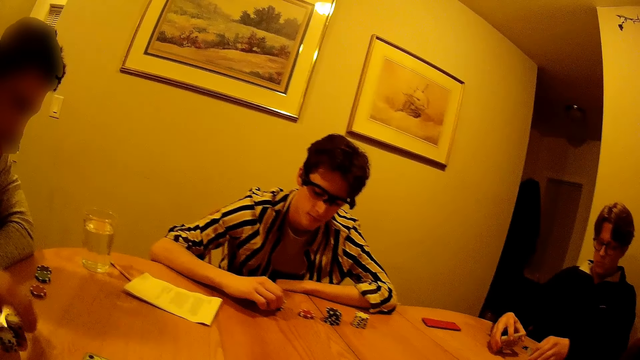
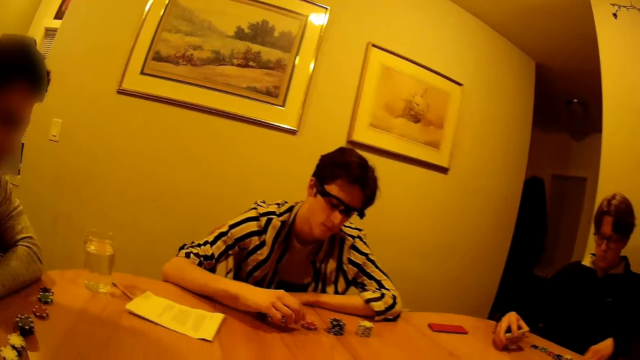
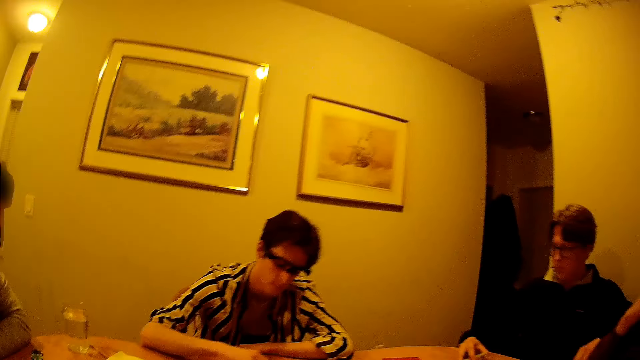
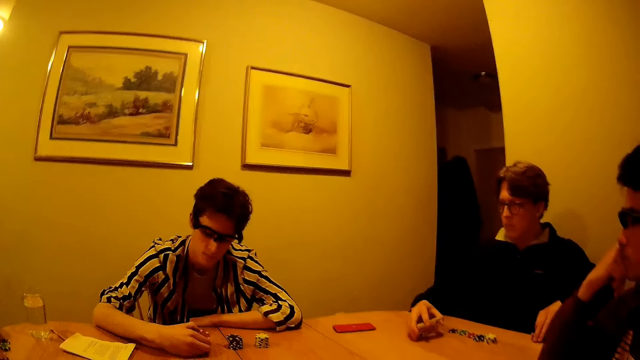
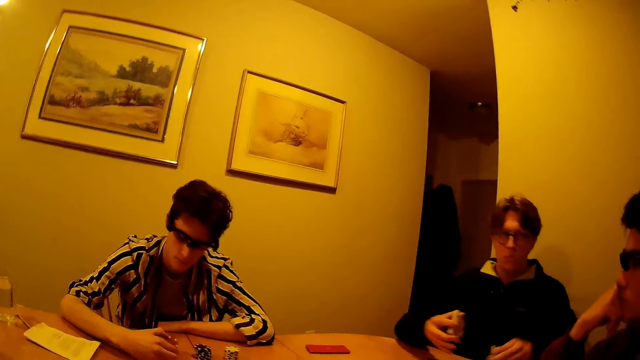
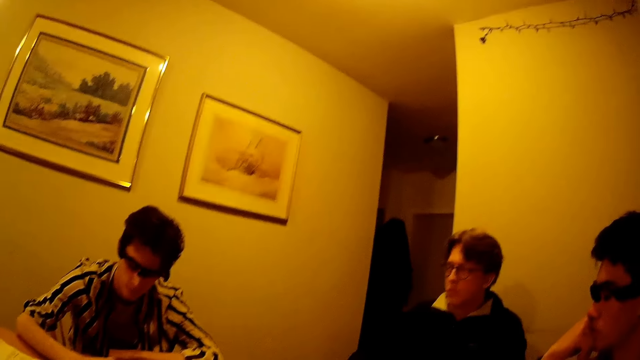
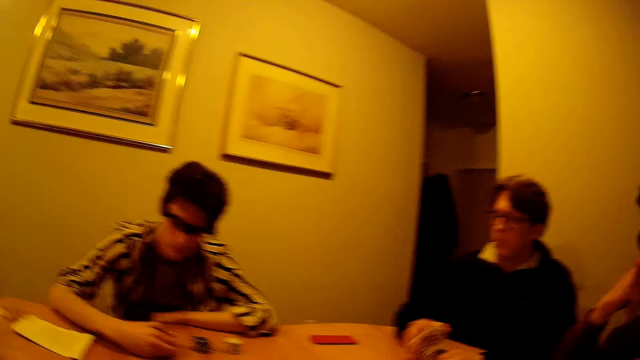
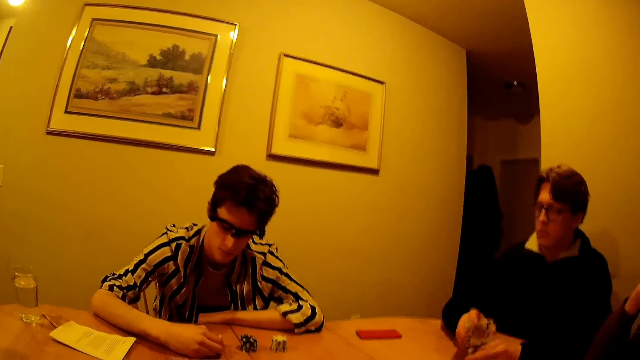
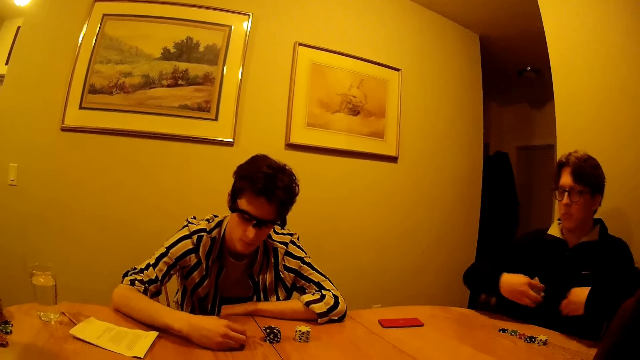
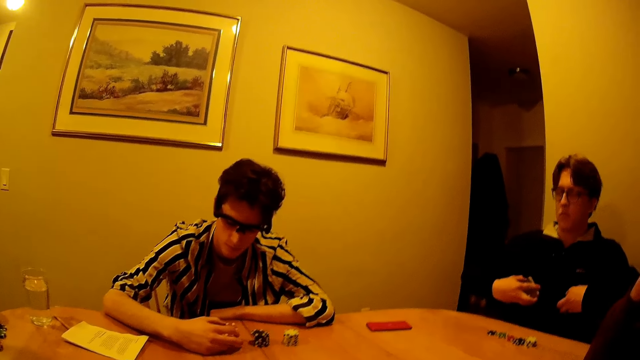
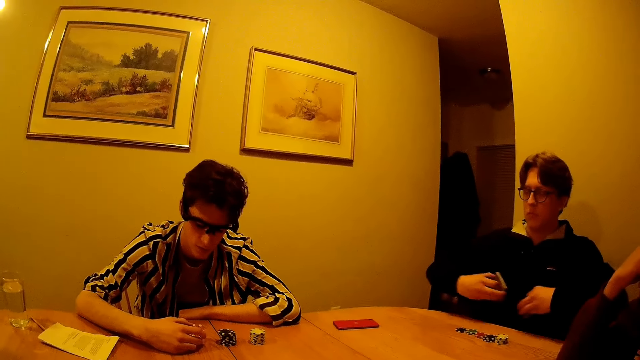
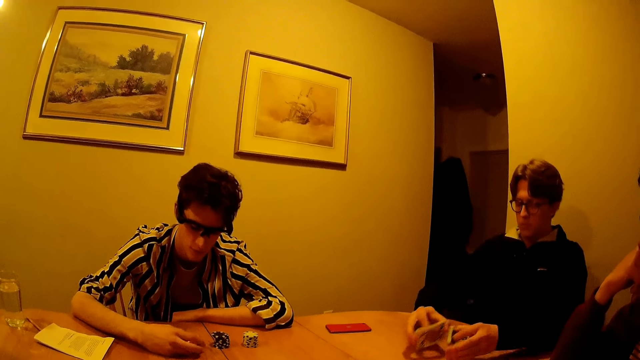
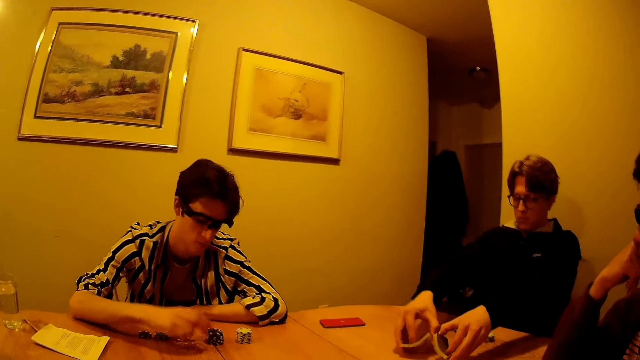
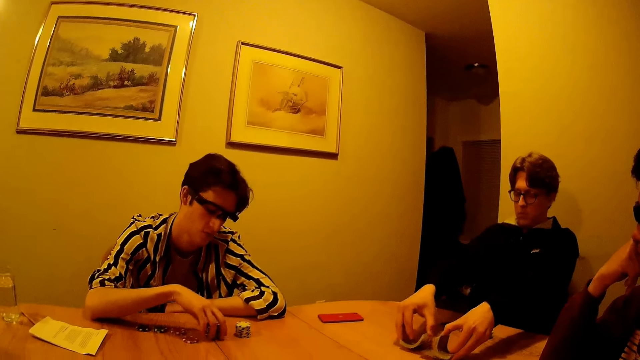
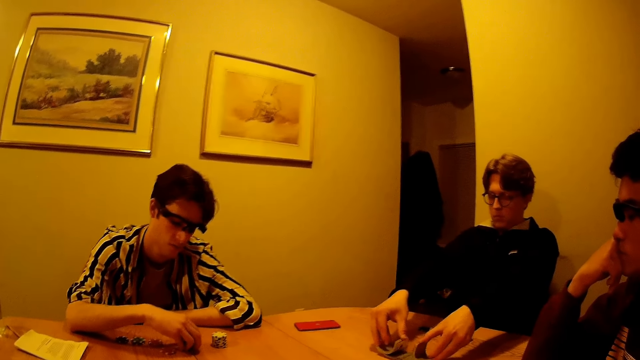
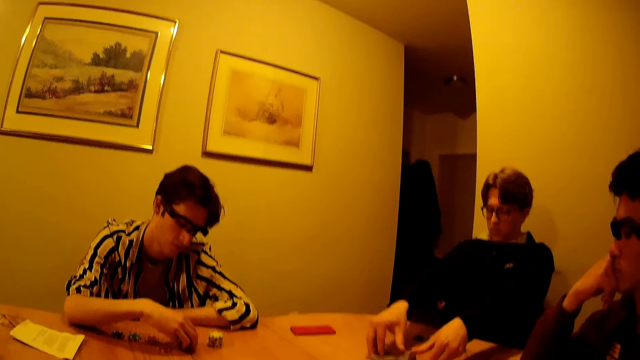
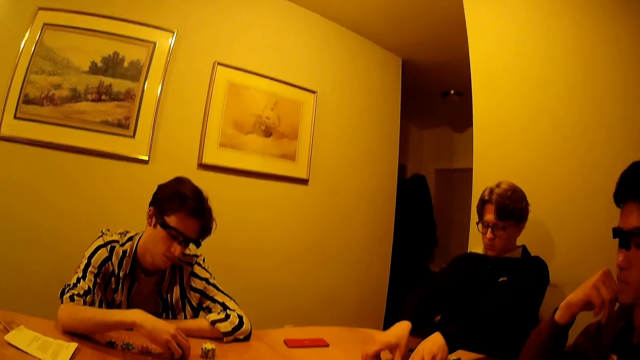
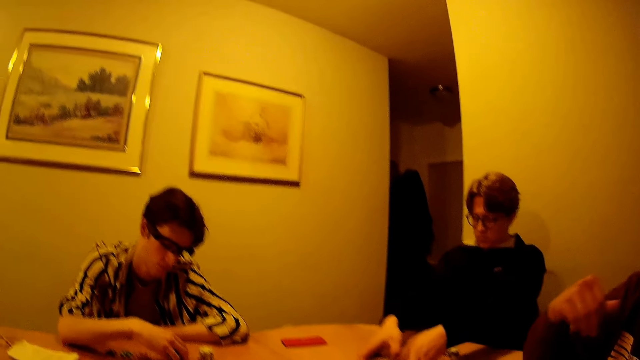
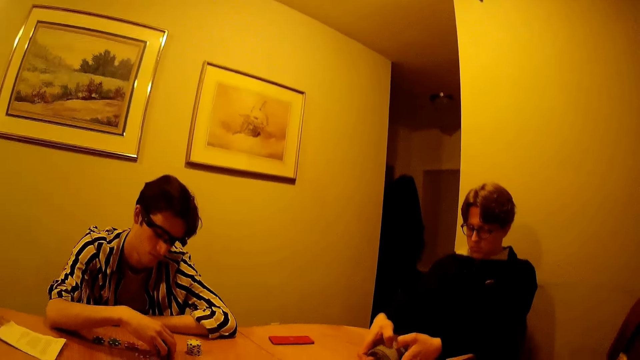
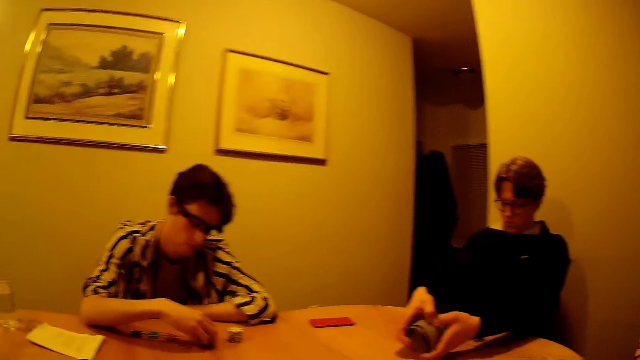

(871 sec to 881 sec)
A man drops two sets of cards in his hands on the table.

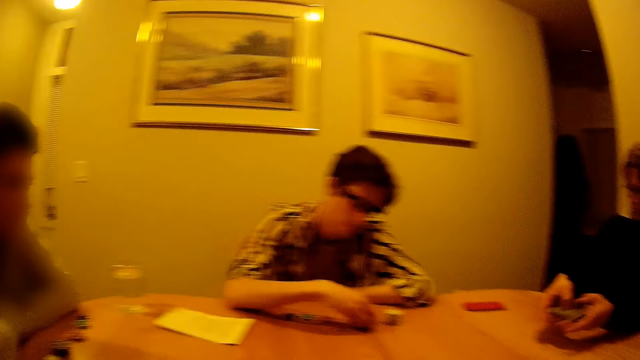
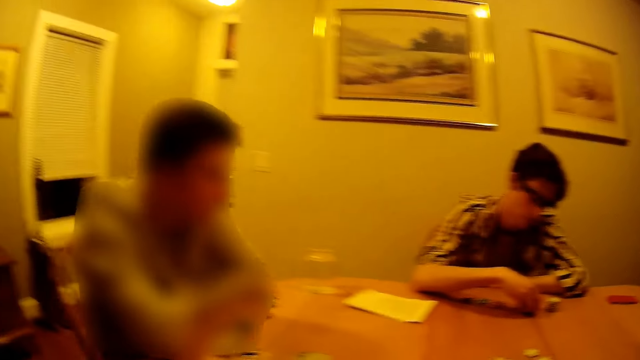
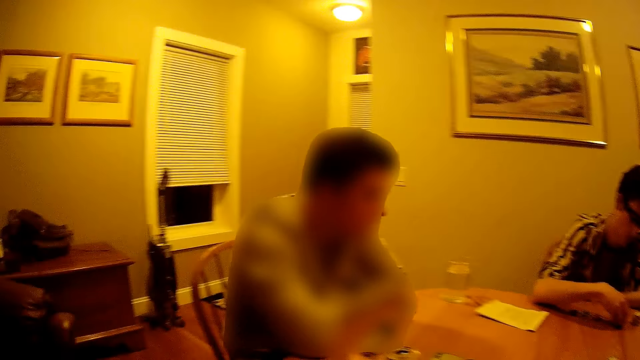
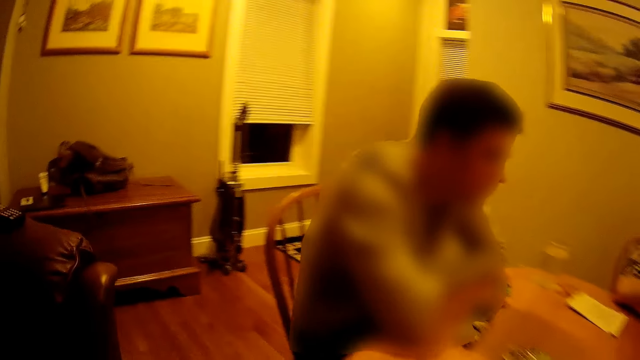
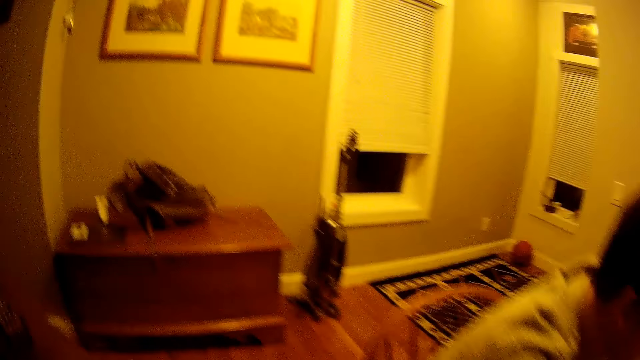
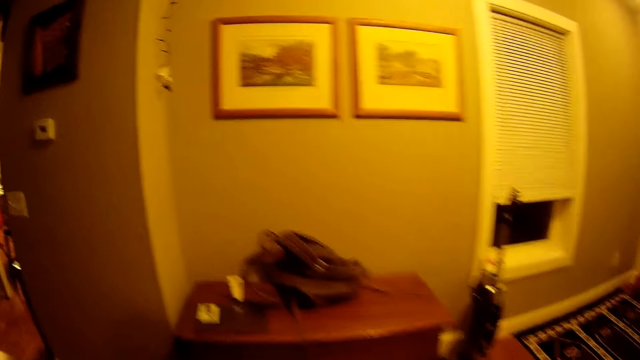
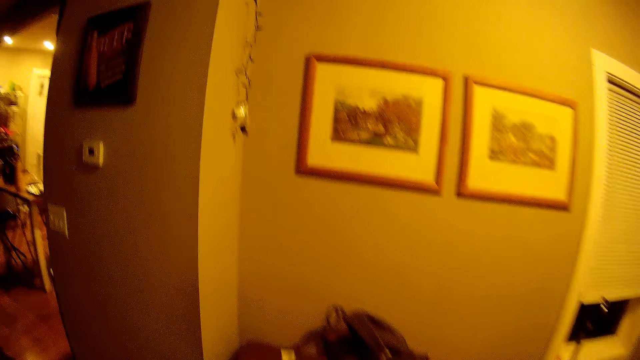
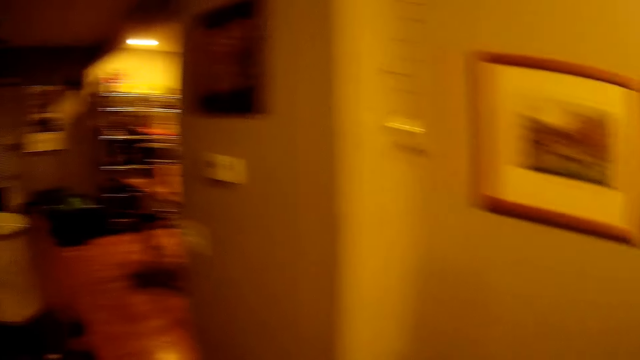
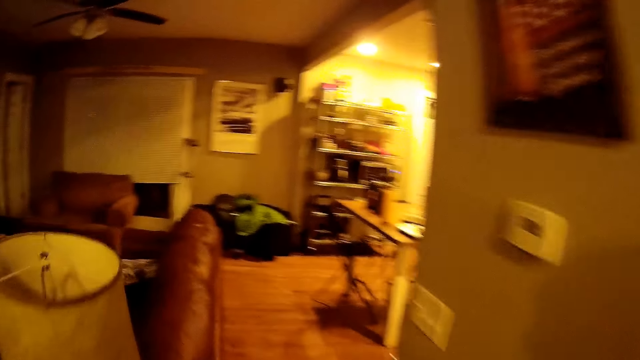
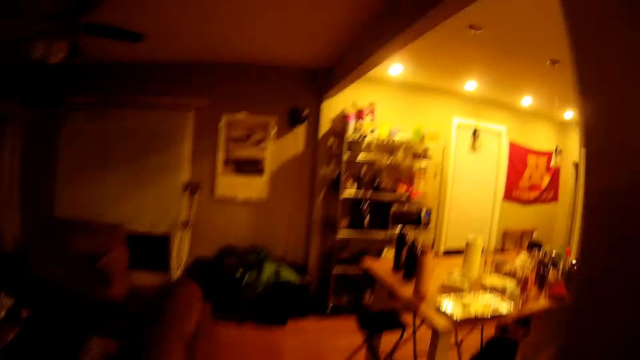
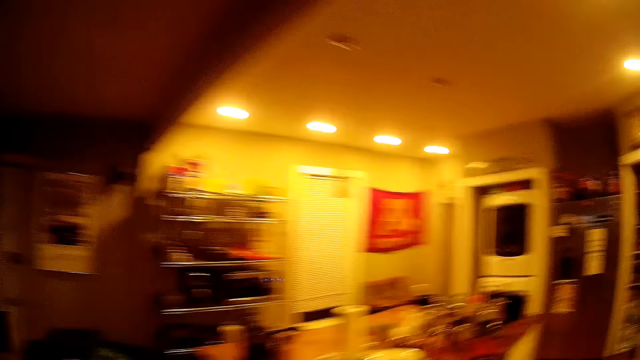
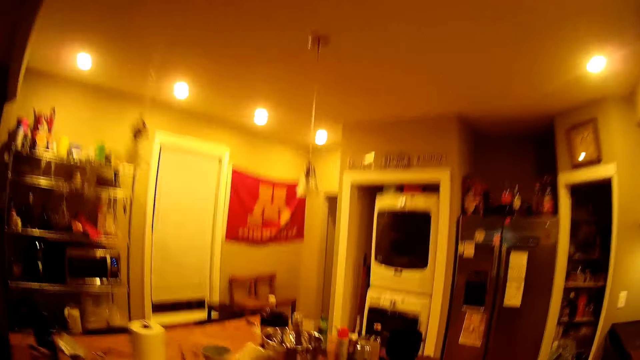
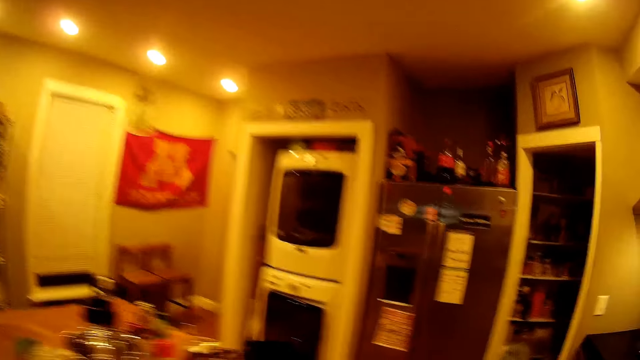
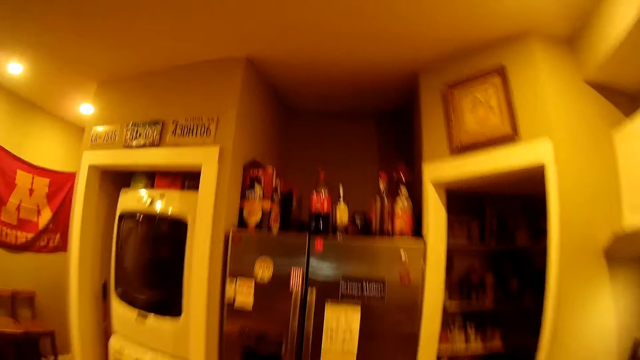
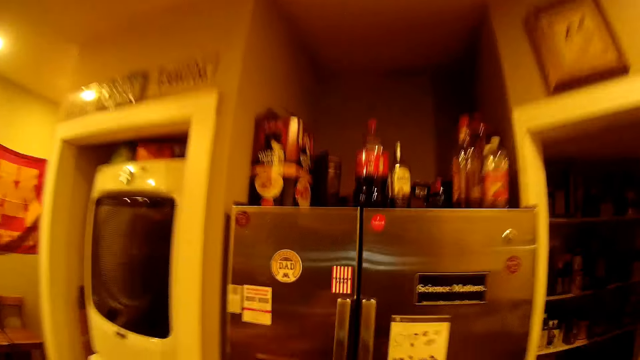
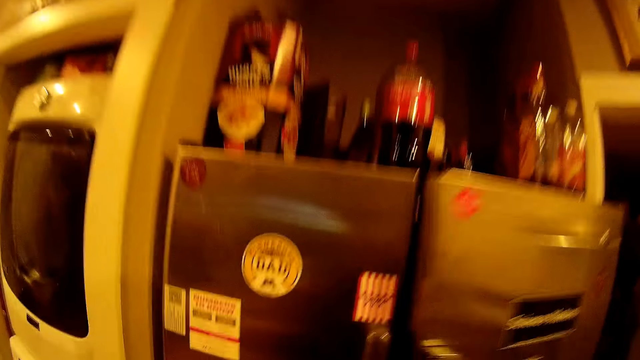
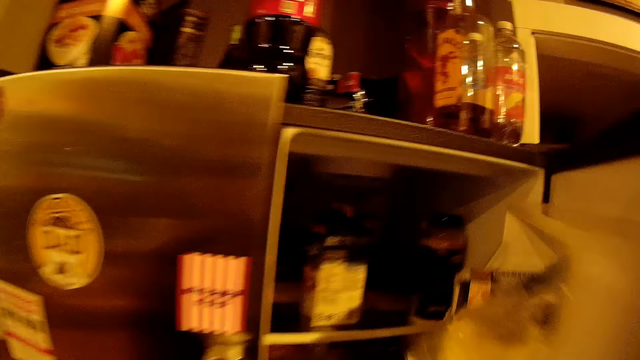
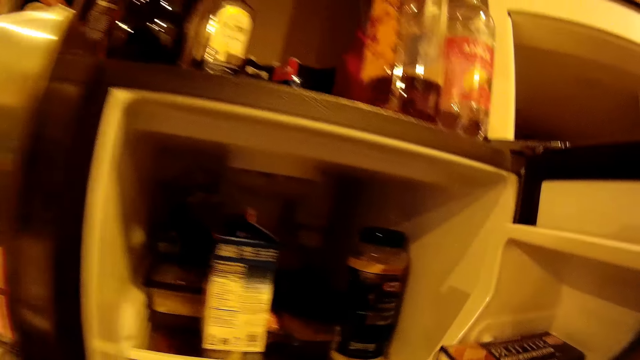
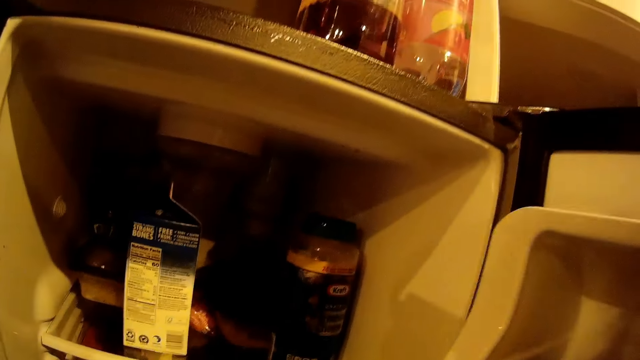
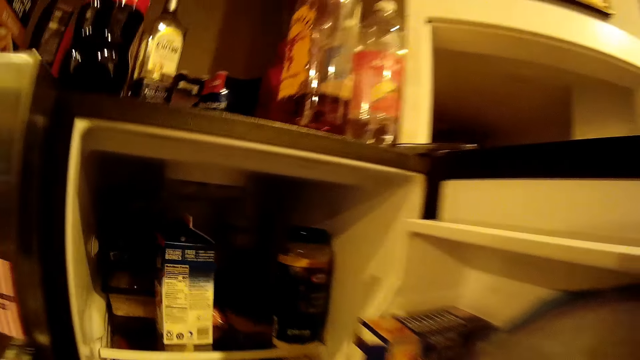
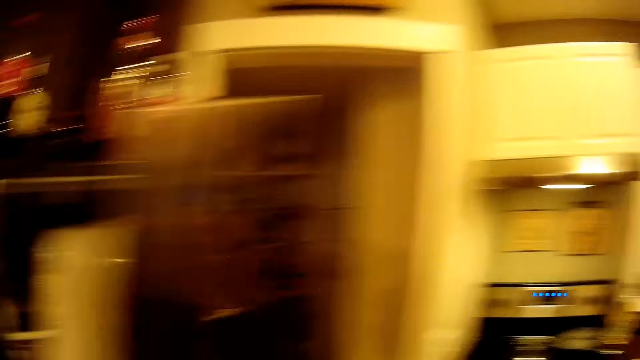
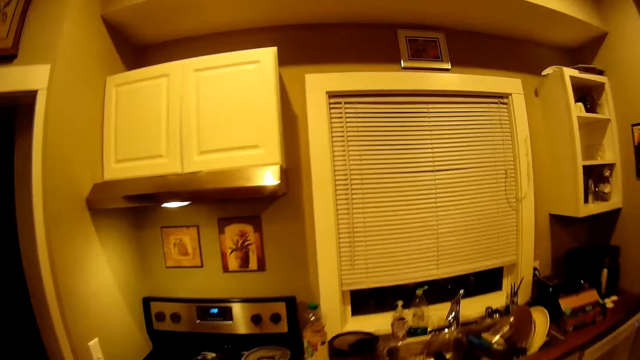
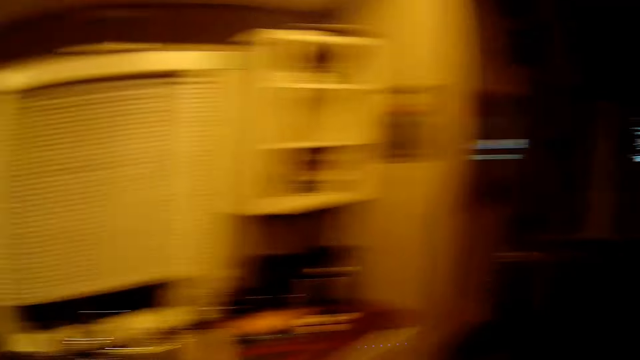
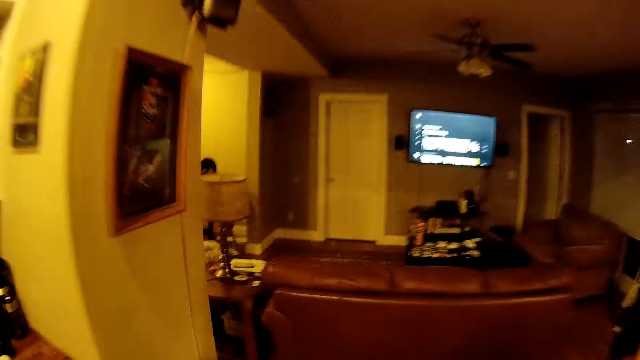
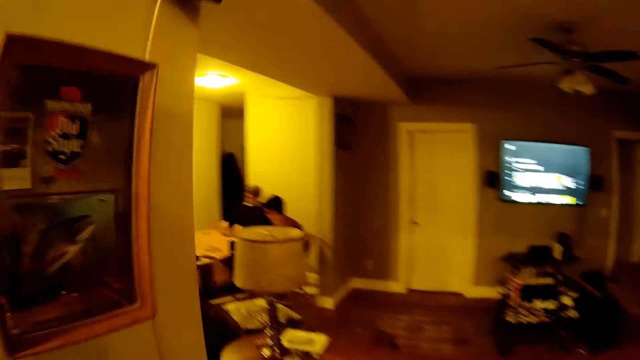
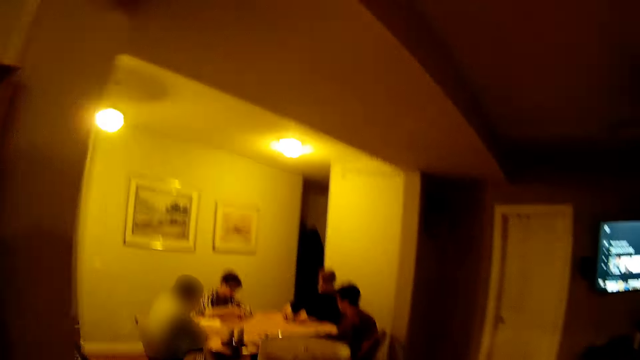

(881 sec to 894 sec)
The camera wearer moves towards the living room. They leave the dining table for the kitchen. They open the fridge, close the fridge and move around the living room.
